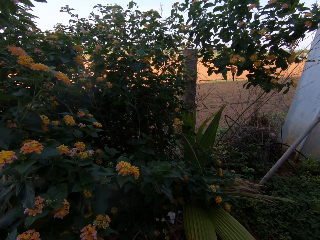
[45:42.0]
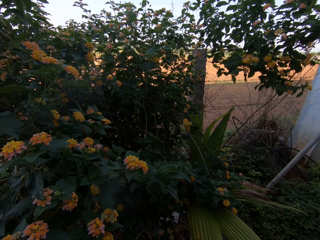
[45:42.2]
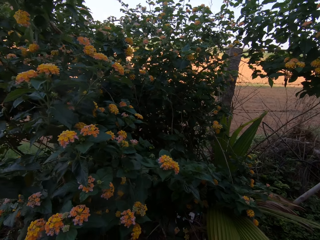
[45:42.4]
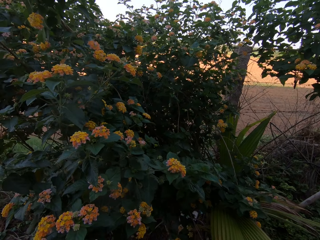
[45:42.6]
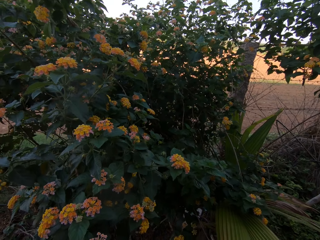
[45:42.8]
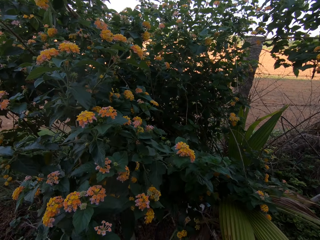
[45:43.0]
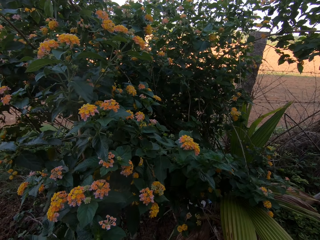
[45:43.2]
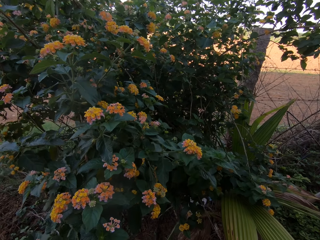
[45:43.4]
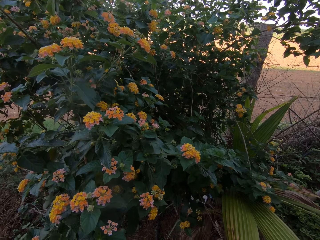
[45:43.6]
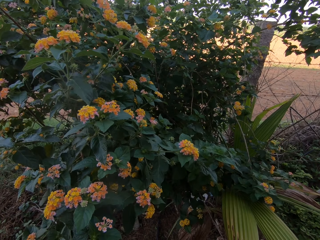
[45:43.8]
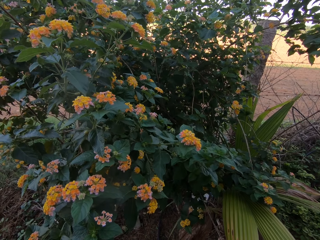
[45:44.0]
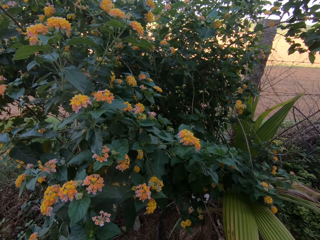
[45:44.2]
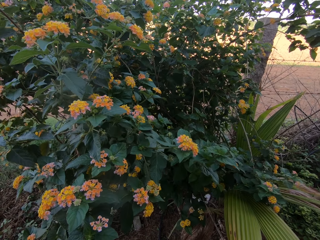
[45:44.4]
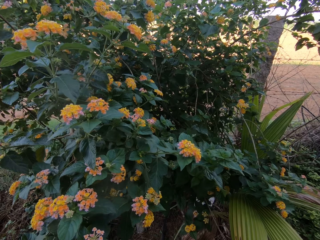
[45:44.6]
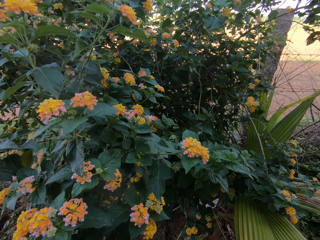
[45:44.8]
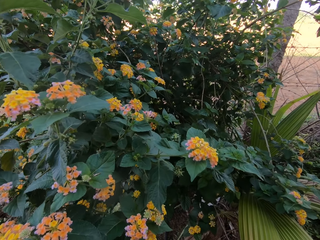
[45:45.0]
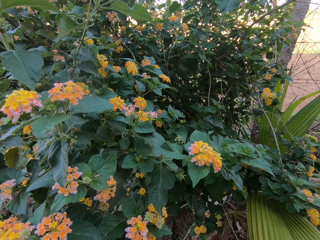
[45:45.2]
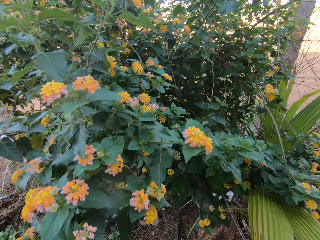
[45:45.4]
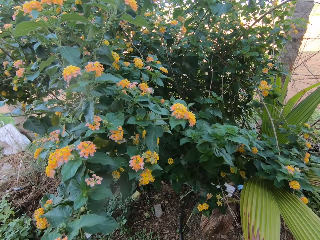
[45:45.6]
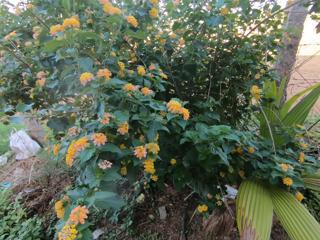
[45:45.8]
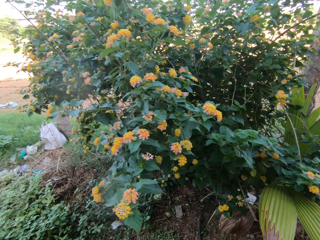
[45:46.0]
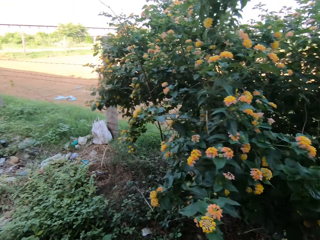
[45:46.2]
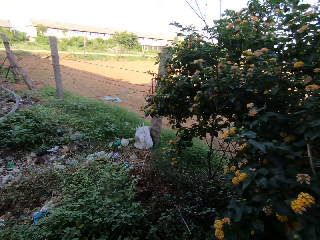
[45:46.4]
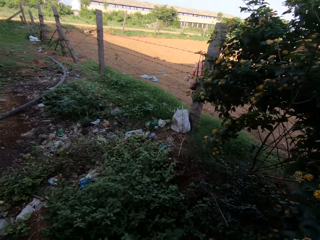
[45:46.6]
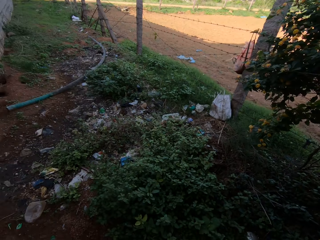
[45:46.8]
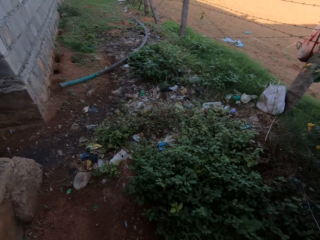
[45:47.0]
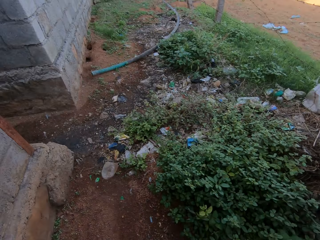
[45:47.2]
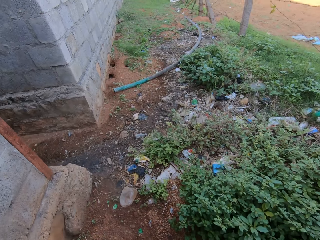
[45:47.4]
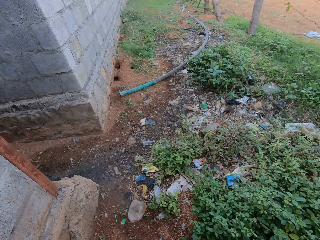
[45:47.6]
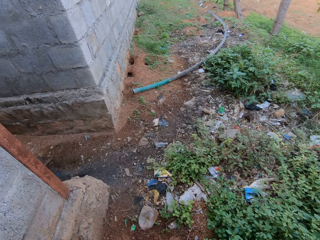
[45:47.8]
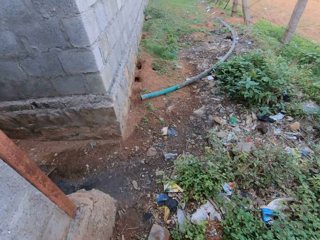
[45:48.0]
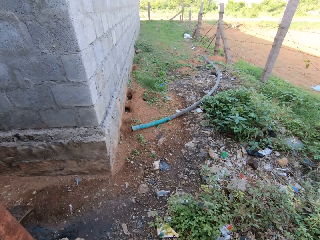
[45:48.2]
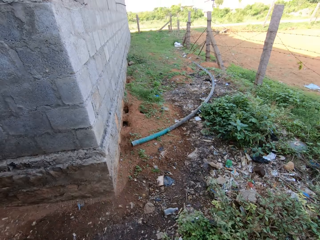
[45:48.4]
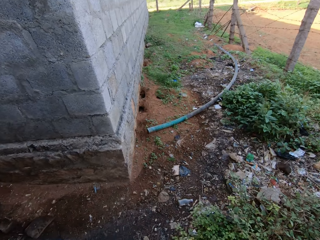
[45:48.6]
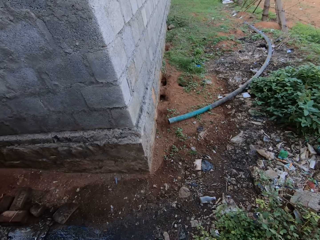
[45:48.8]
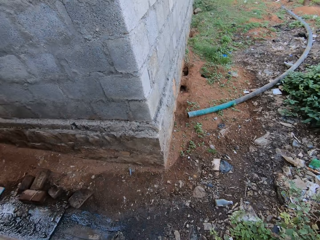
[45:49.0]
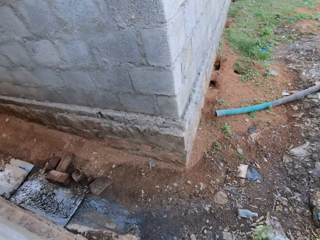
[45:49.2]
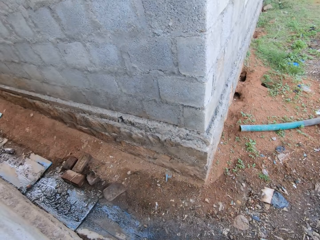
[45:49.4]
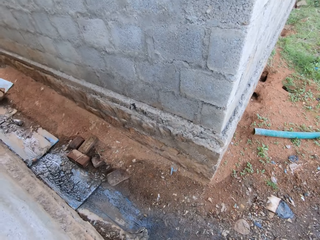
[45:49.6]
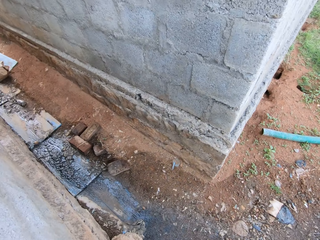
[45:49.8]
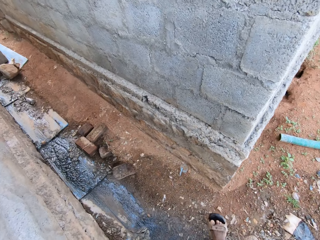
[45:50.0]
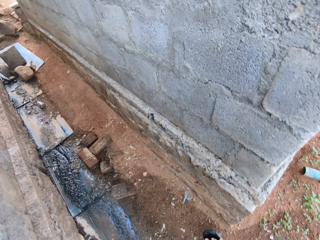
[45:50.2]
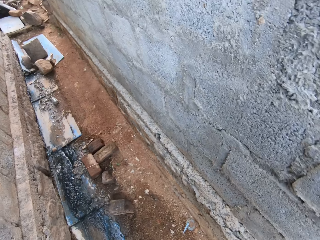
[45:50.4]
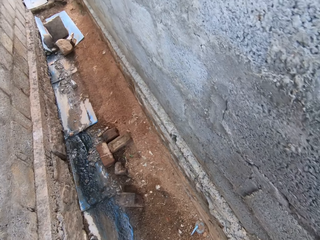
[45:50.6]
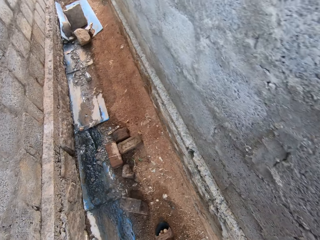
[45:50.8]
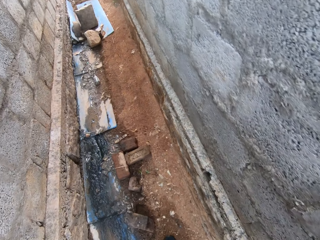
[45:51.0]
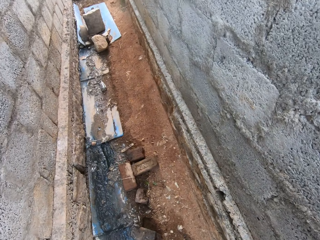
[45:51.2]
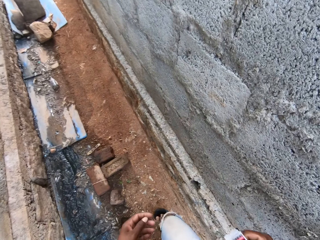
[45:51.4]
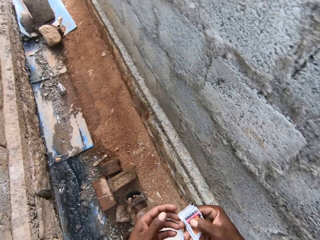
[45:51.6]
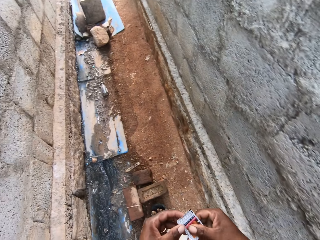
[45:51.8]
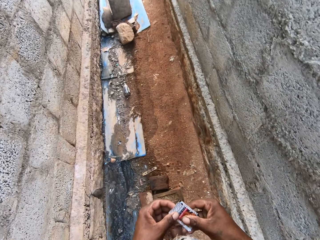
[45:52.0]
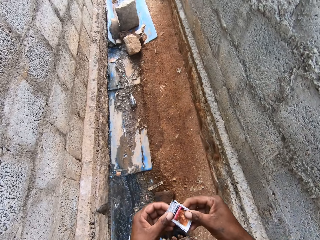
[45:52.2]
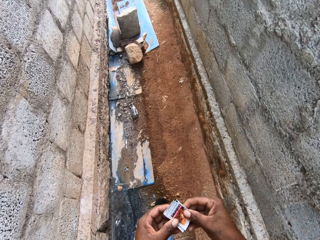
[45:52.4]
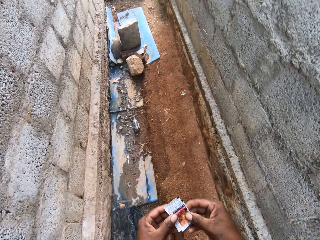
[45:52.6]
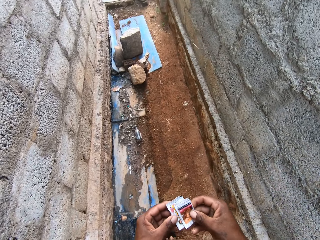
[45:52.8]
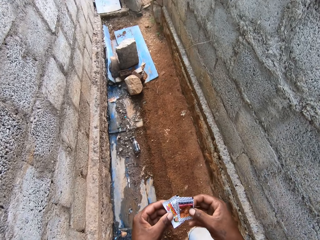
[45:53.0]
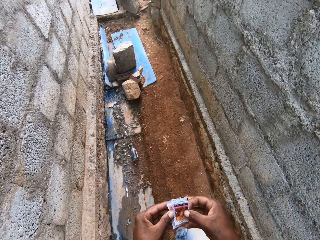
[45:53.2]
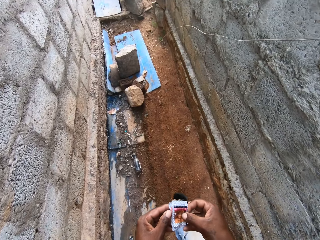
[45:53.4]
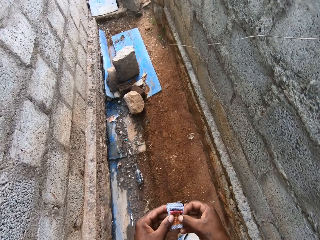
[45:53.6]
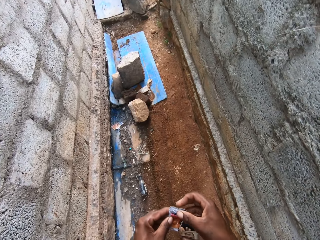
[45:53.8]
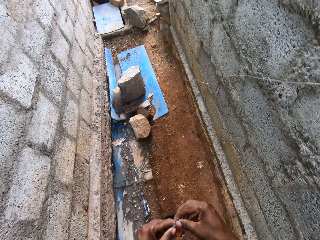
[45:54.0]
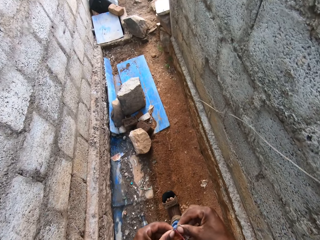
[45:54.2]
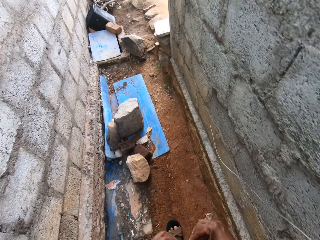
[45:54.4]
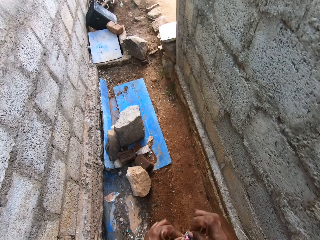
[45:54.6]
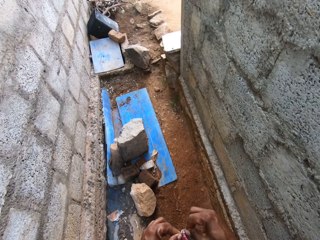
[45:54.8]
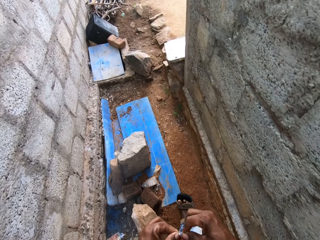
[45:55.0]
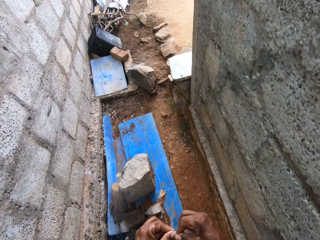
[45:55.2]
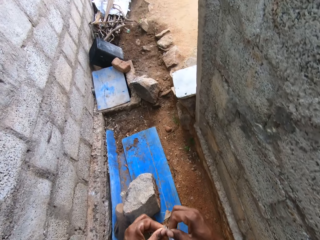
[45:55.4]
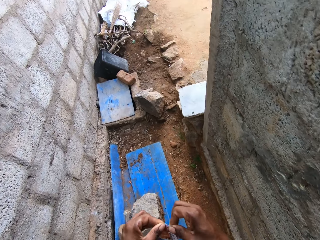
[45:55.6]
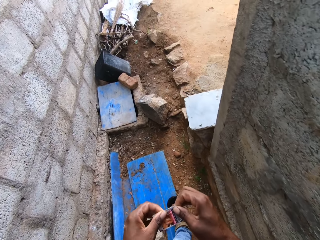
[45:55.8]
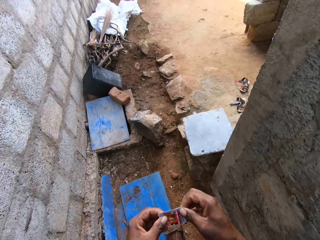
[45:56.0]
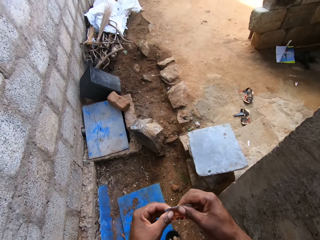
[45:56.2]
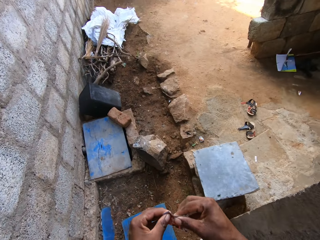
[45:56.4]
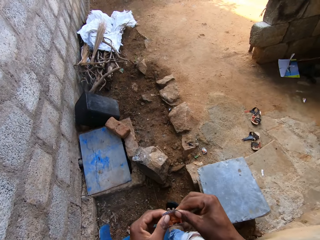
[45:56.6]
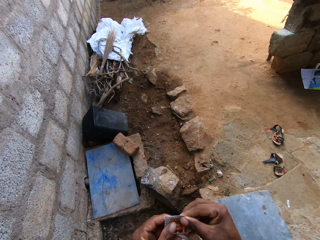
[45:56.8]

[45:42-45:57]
The camera wearer looks around. He walks. He holds some paper sachets with his right hand. He holds the paper sachets with both hands. He shakes the sachets.

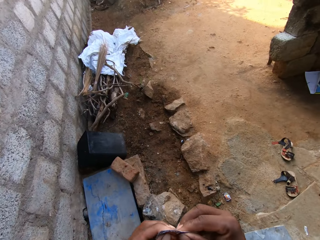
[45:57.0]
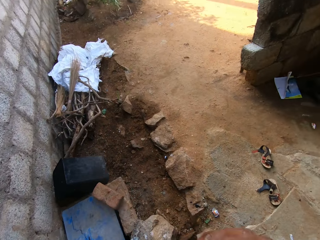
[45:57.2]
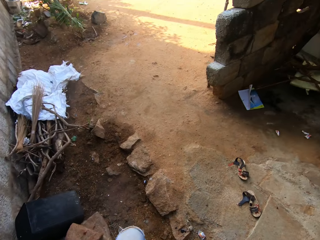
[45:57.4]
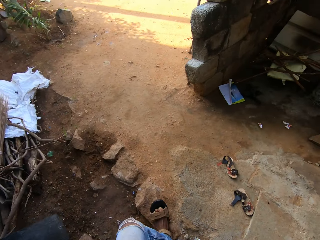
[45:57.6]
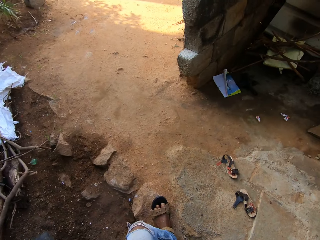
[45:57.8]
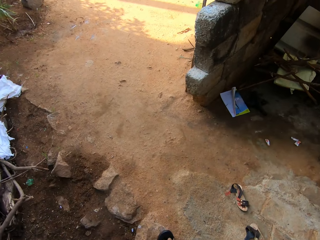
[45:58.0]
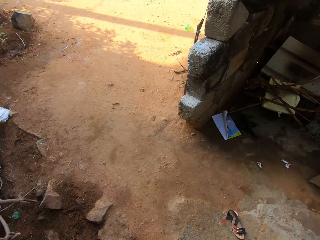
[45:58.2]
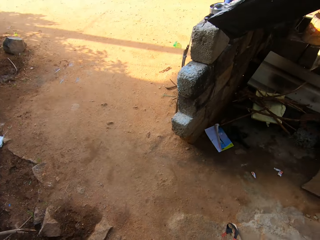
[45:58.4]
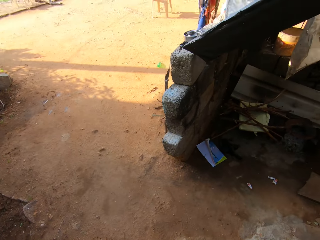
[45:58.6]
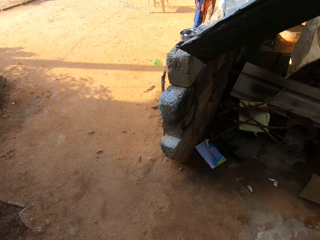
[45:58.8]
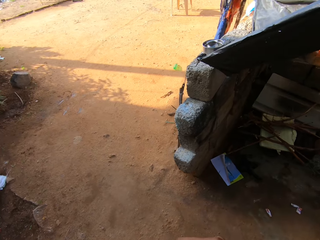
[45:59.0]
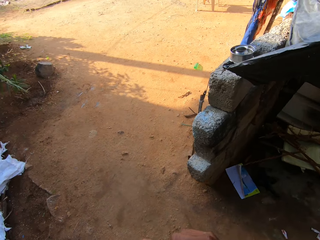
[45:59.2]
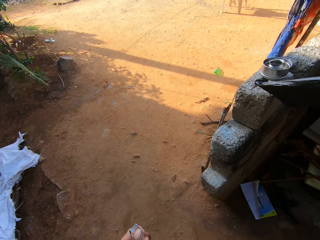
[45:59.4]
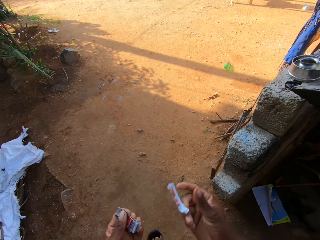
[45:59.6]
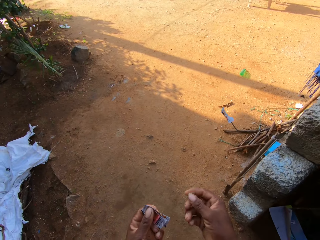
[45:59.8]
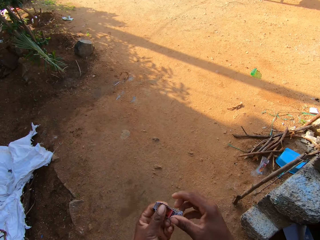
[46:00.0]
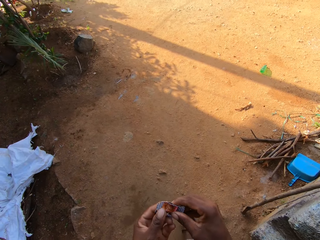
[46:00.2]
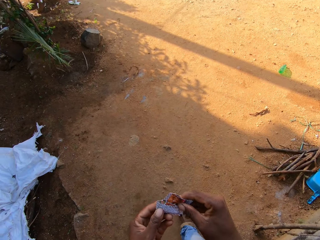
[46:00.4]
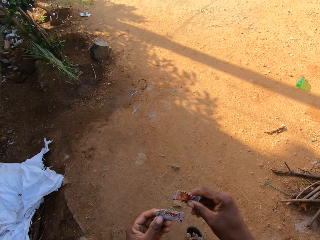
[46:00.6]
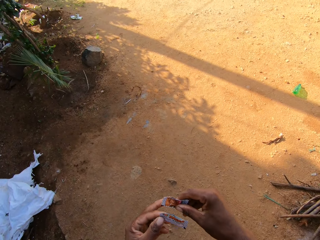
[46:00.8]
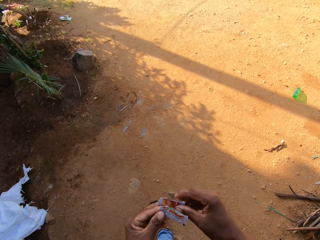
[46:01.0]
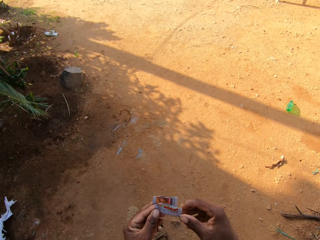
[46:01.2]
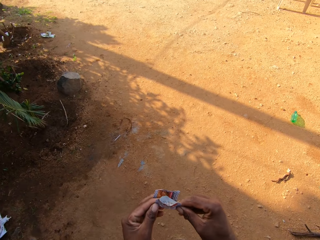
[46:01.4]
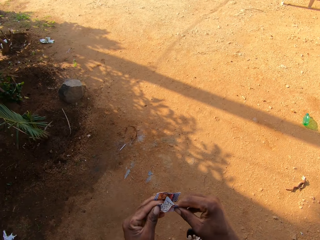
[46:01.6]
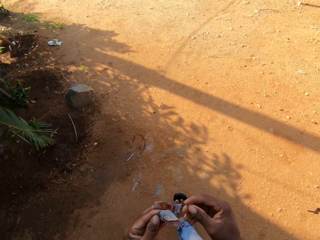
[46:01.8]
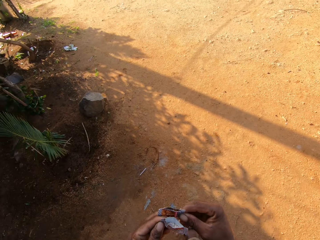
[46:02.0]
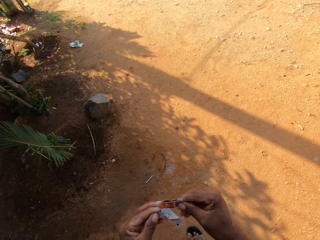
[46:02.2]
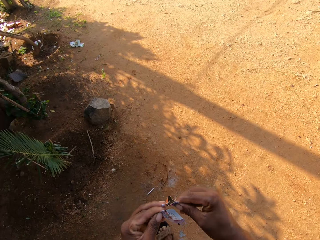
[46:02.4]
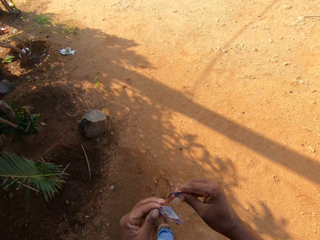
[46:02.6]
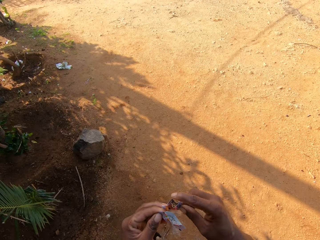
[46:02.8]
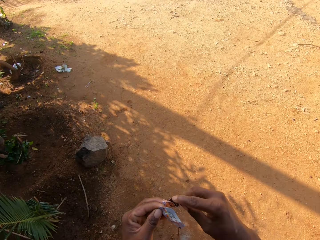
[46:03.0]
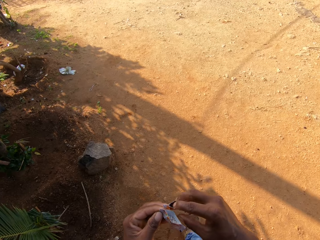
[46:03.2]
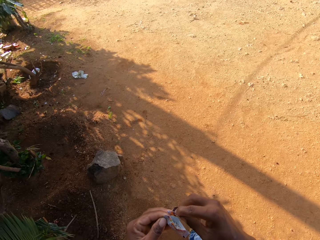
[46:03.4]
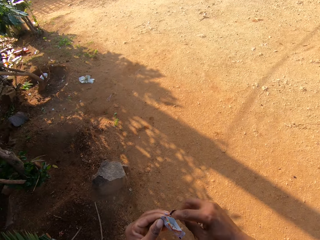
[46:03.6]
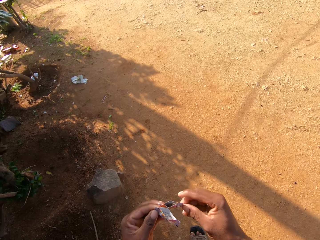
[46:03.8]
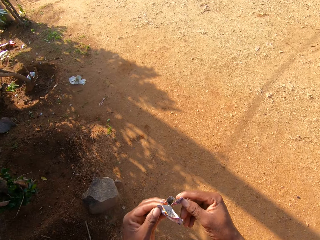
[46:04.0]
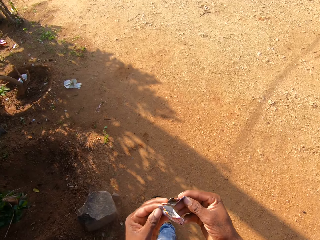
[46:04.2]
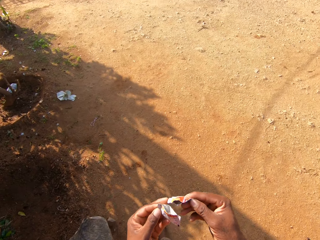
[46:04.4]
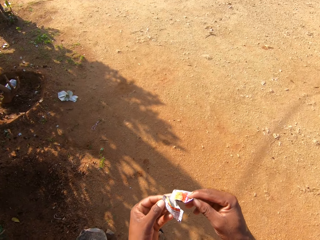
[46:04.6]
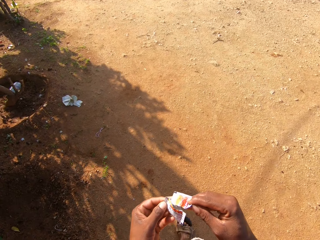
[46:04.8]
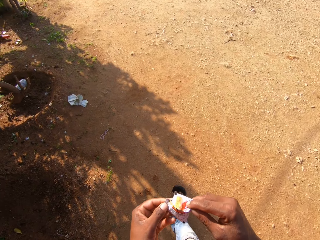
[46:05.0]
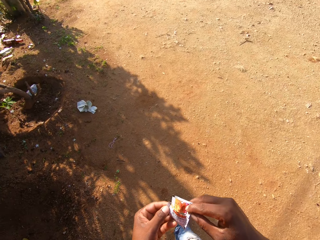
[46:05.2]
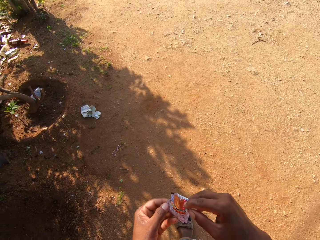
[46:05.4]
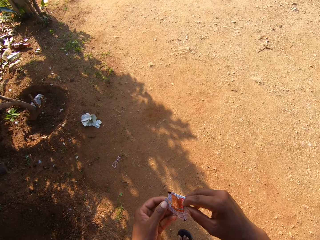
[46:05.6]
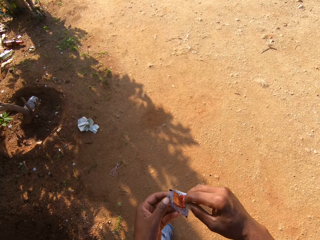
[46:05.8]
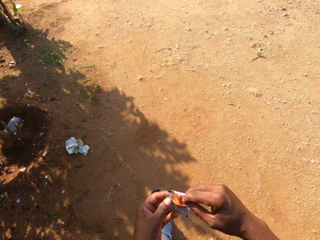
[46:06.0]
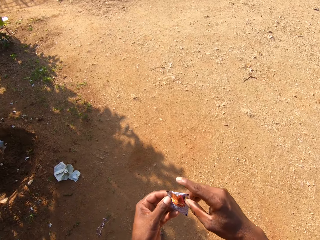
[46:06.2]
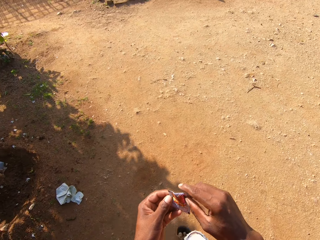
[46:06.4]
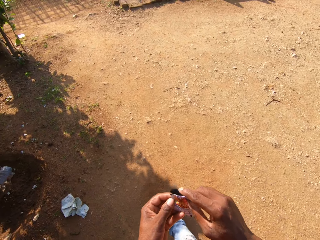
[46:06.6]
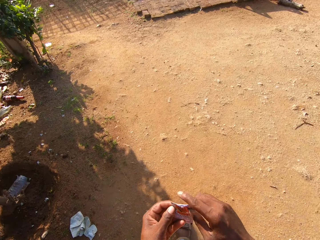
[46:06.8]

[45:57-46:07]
The camera wearer cuts the sachets with his mouth. He holds the paper sachets with his left hand. He throws a tip of the paper sachets on the ground with his right hand. He takes the paper sachet in his left hand with his right hand. He holds the paper sachet with his left hand. He touches the paper sachet in his left hand with his right hand. He touches it again. He takes the paper sachet in his left hand with his right hand. He pours the content of the paper sachet in his right hand into the paper sachet in his left hand. He mixes the powder in the sachets. He taps the paper sachet with his right hand.
